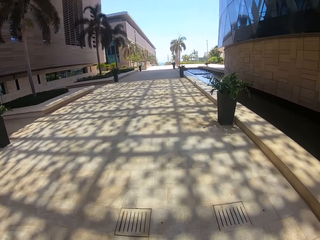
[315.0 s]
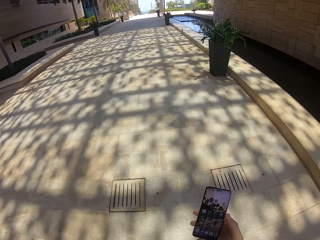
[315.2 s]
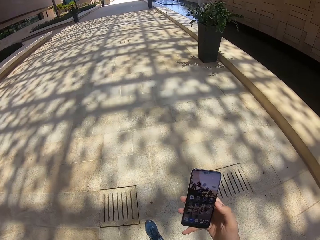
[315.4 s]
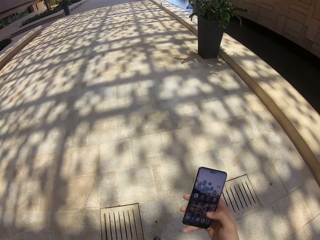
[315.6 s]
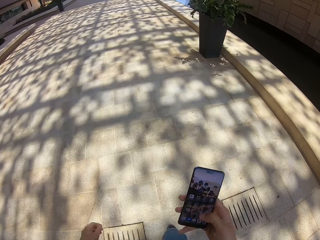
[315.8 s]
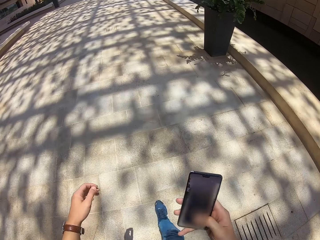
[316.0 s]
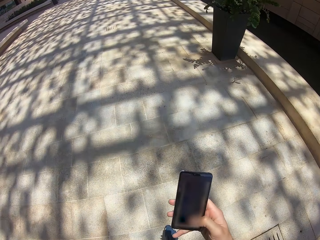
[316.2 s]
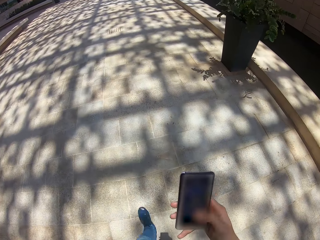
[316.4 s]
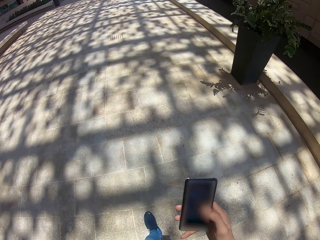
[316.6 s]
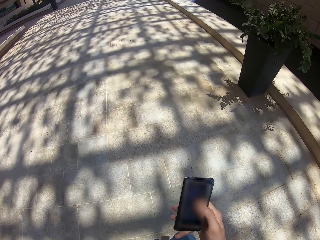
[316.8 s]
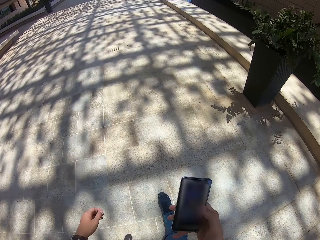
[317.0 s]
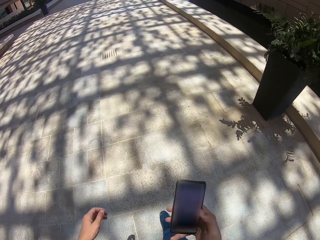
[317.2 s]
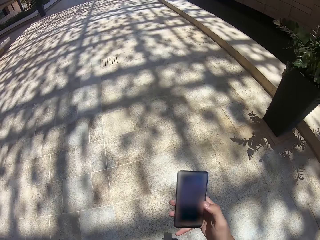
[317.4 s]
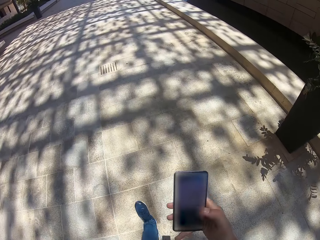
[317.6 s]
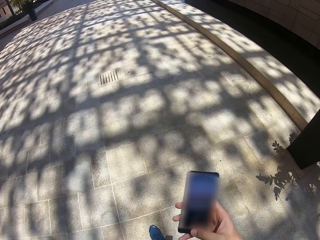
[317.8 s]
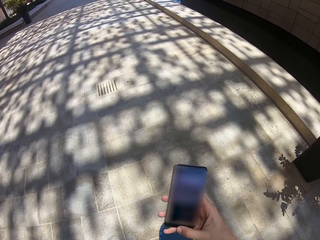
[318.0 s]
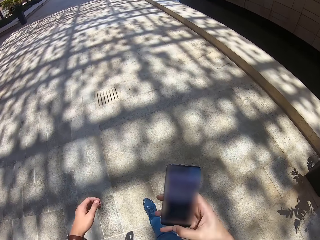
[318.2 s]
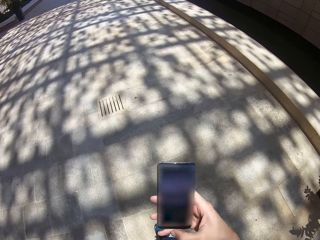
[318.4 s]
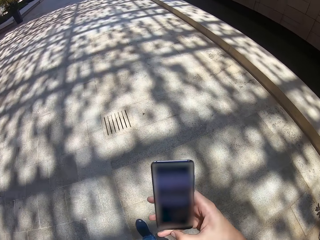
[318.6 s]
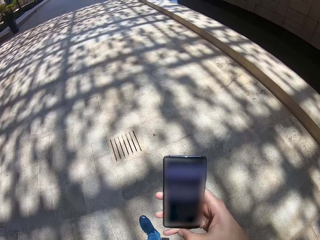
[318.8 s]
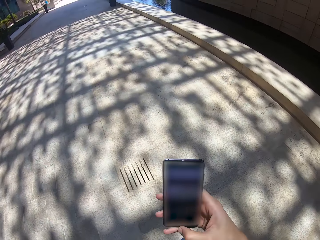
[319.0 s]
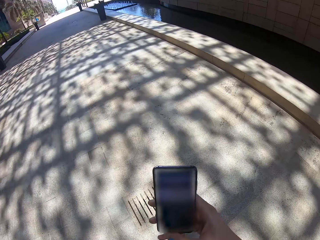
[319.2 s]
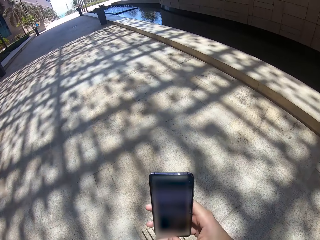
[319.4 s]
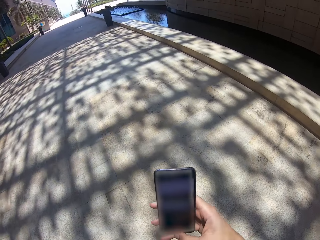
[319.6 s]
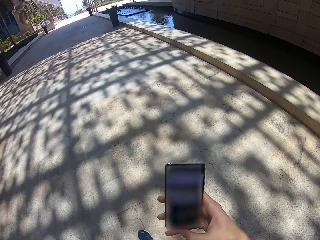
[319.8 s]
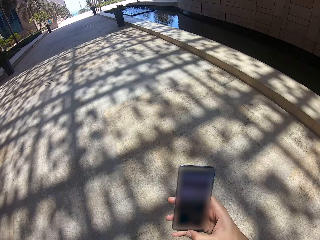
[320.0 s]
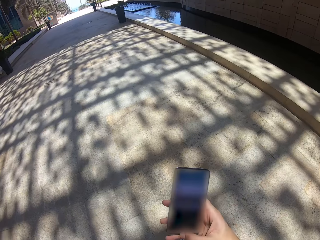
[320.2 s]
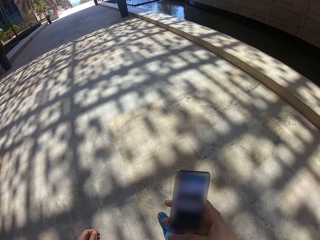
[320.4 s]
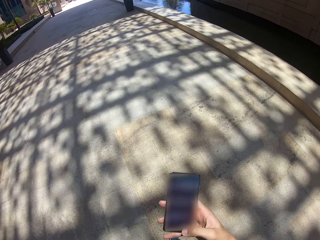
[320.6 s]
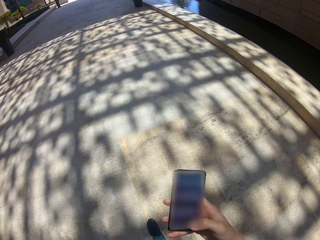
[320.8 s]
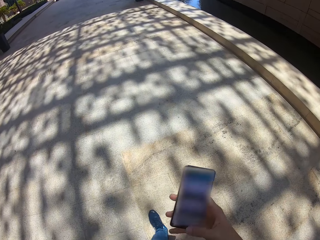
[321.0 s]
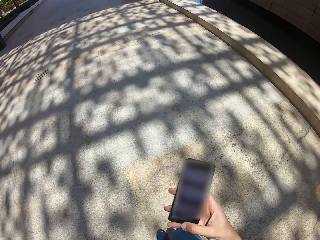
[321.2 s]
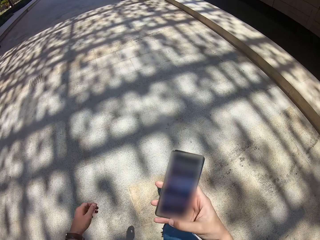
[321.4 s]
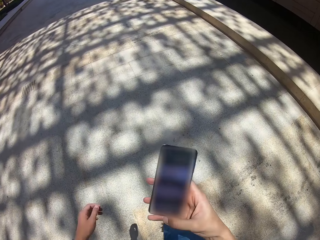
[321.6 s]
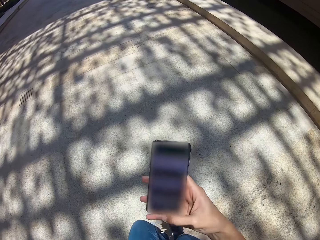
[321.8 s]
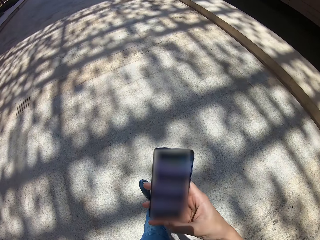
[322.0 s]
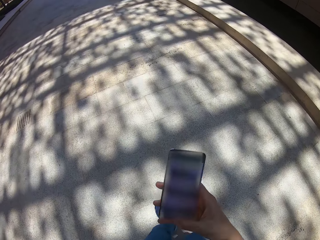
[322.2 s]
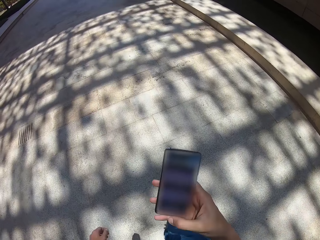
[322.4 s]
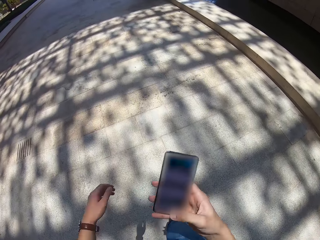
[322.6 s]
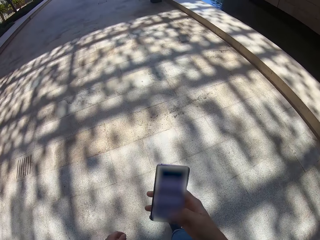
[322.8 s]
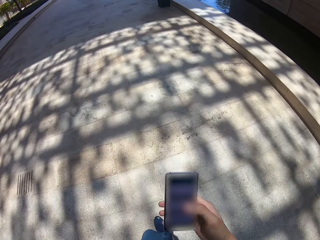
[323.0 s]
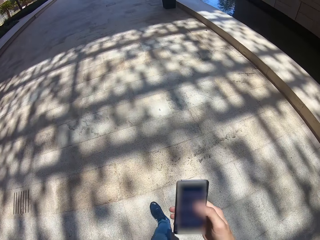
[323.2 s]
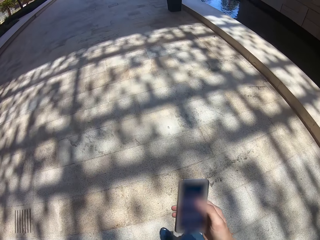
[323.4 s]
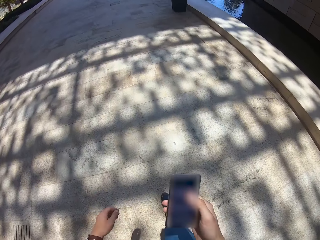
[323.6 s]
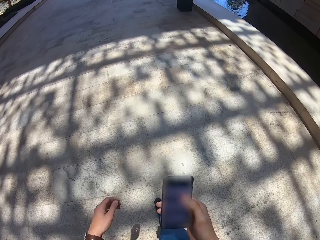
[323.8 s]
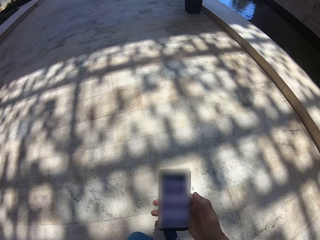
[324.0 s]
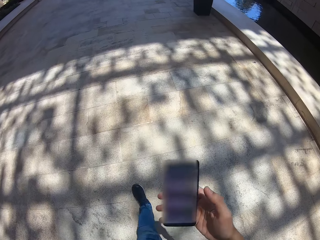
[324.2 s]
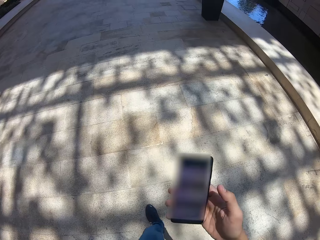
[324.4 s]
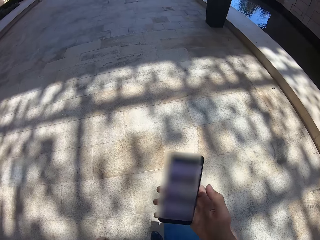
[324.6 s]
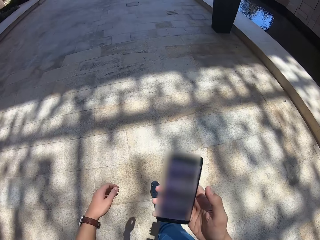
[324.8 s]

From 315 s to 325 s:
The camera wearer sways the left hand. They operate the phone with the right hand. They sway the left hand. They sway the left hand again. They walk around. They sway the left hand repeatedly.

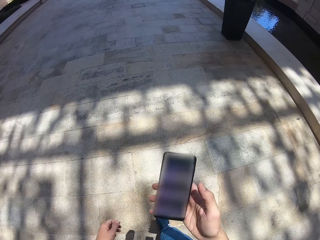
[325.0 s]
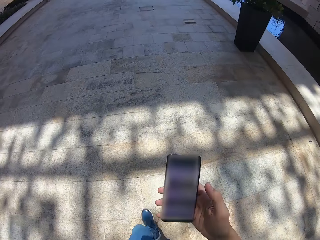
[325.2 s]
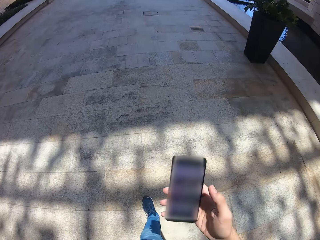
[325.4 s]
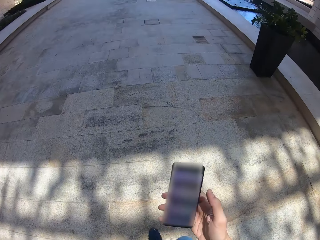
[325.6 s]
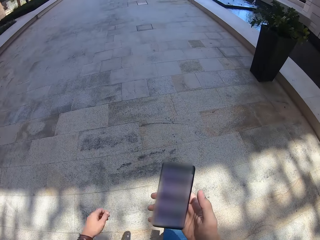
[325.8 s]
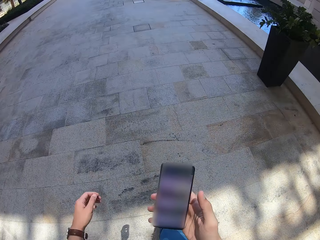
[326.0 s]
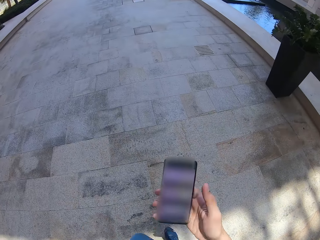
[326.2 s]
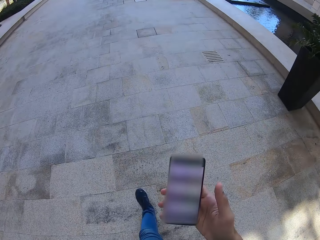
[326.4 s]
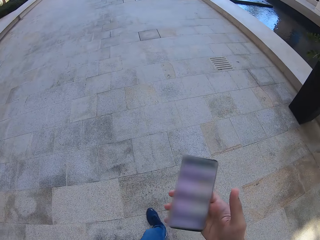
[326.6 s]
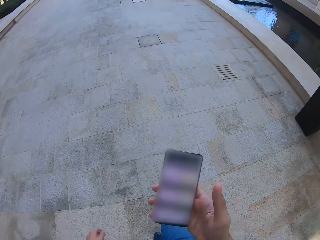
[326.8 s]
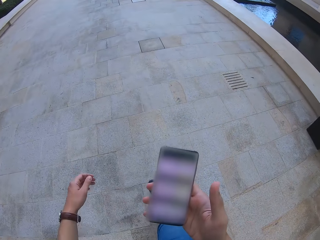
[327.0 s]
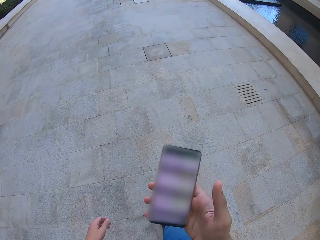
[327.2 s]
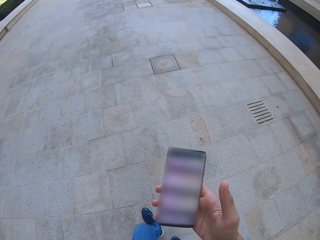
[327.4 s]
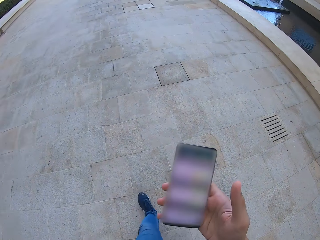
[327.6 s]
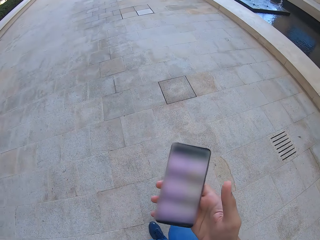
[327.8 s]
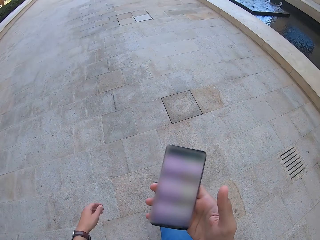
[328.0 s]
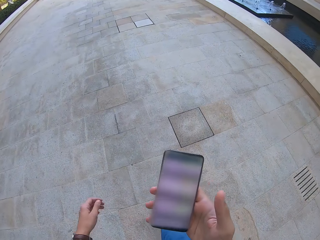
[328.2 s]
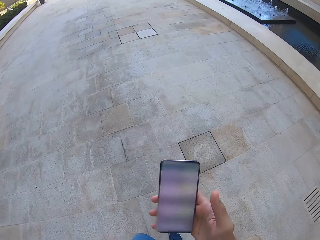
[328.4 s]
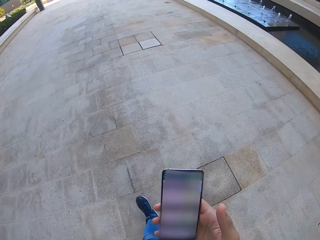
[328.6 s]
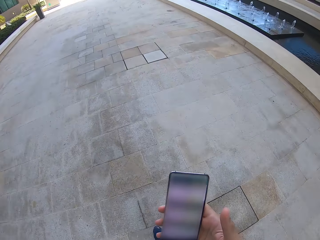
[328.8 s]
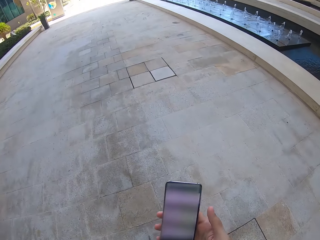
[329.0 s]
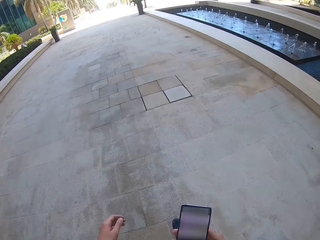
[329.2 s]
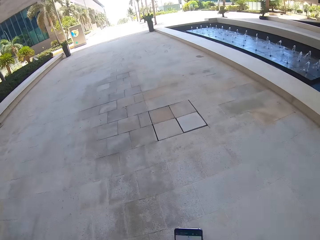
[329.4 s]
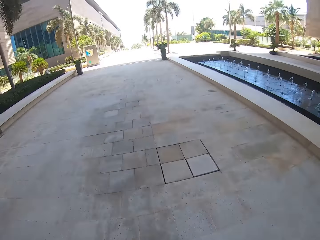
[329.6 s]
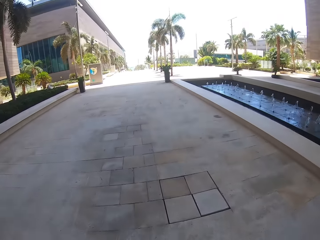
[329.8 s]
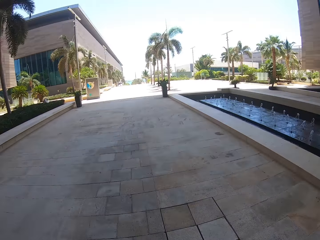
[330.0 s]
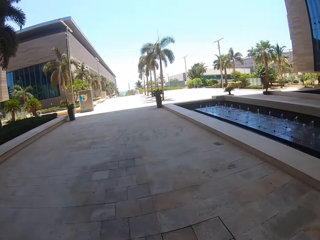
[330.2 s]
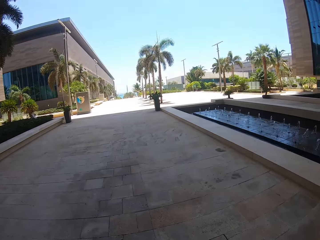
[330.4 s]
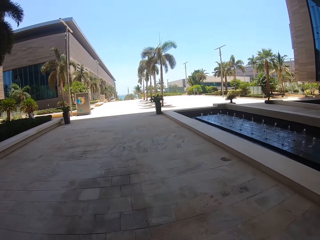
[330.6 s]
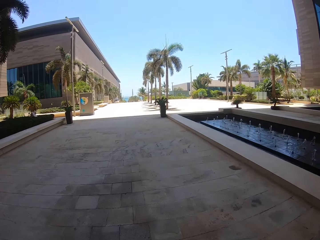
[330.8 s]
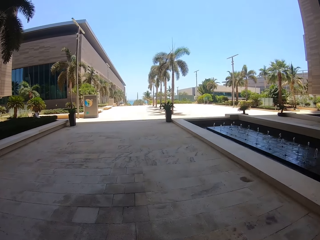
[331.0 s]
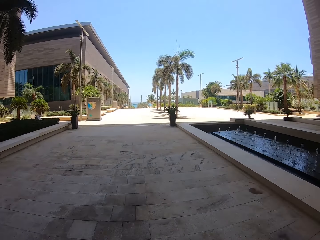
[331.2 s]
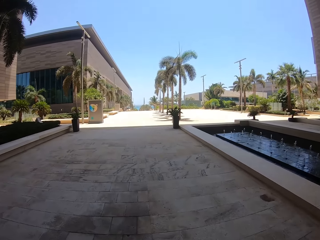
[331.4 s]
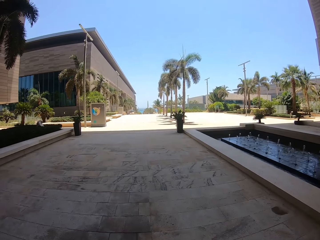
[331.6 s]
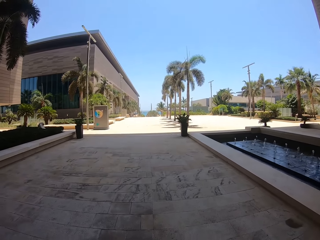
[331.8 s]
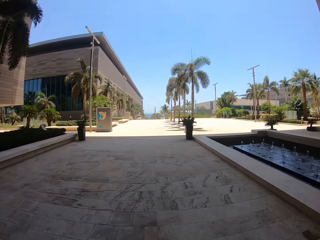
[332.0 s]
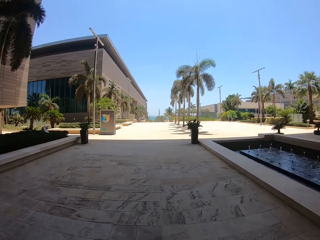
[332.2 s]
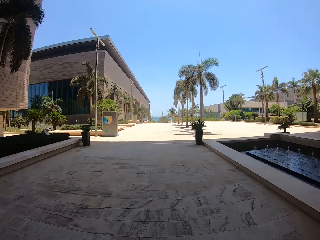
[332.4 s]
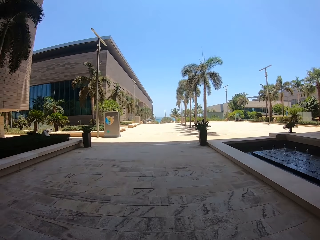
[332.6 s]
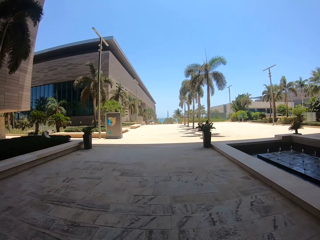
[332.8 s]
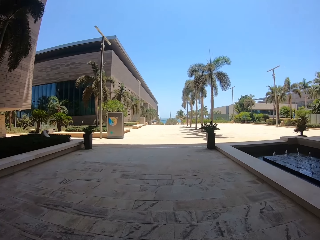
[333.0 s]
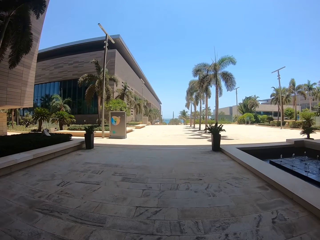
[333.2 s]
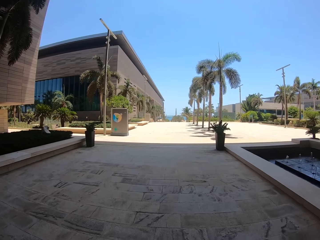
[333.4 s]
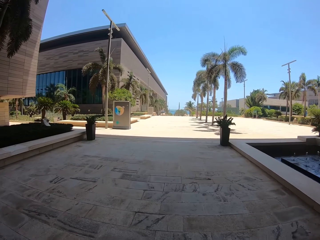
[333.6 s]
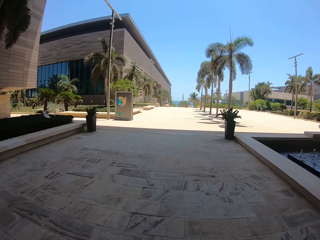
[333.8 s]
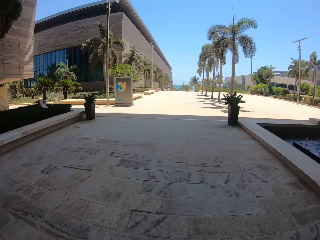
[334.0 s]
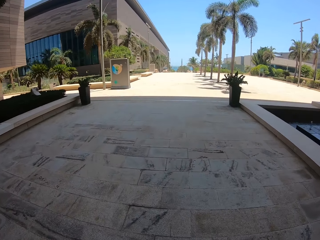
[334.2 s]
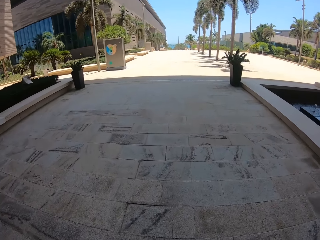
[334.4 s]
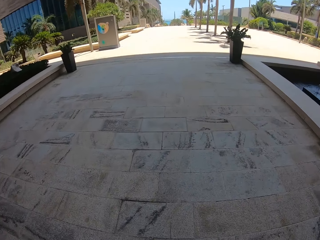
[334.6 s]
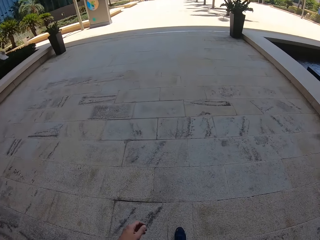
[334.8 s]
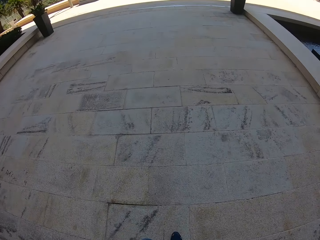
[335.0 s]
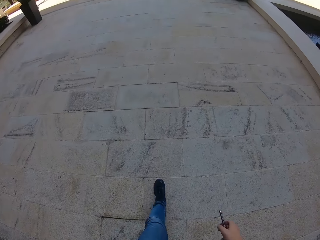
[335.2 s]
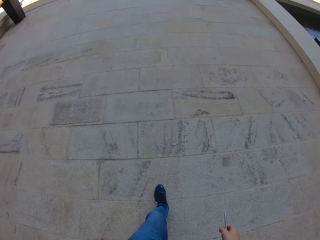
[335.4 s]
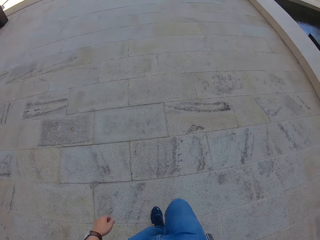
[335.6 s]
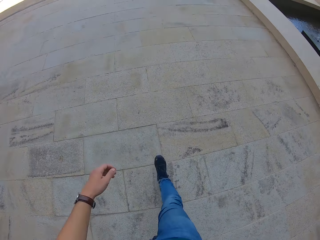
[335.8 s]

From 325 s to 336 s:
The camera wearer sways the left hand repeatedly. He holds the phone in the right hand. He sways the left hand. He sways the left hand again. He walks around. He holds the phone with his right hand.
